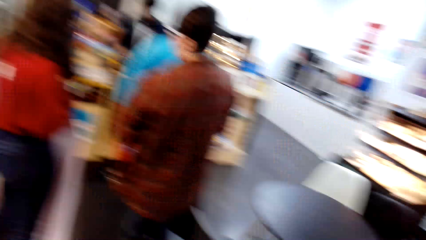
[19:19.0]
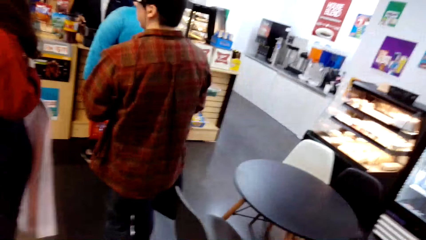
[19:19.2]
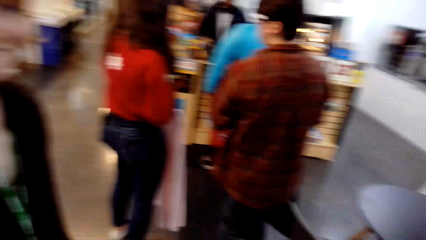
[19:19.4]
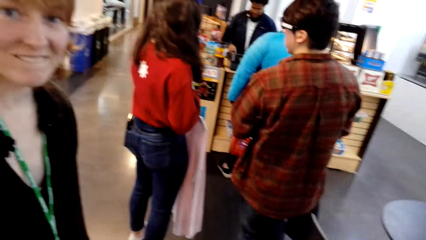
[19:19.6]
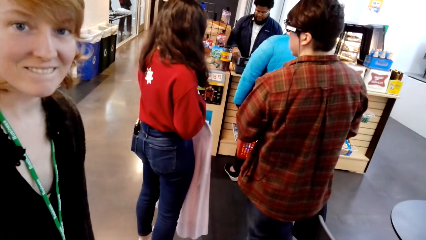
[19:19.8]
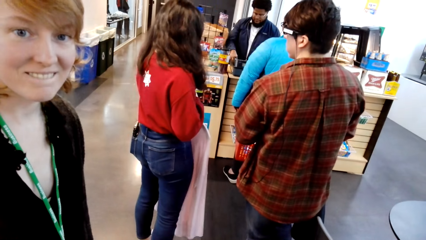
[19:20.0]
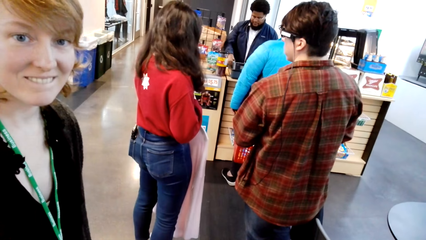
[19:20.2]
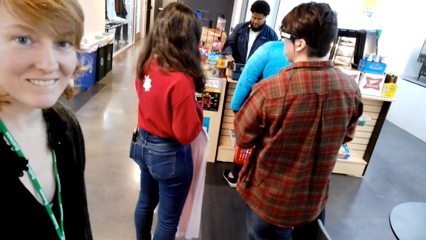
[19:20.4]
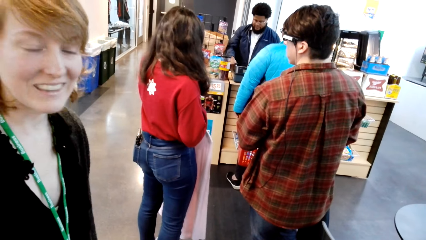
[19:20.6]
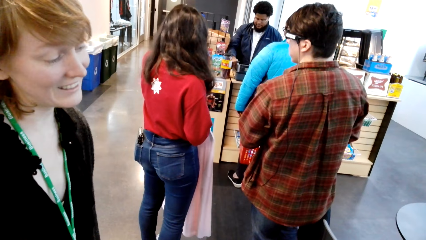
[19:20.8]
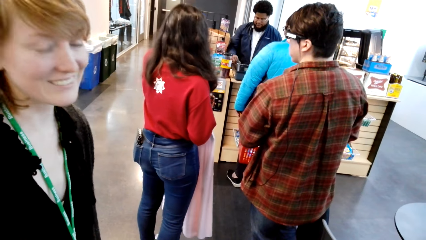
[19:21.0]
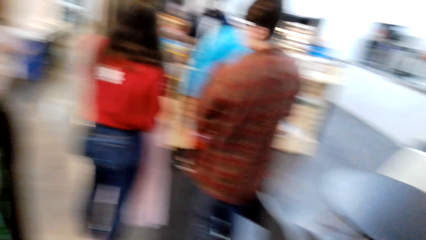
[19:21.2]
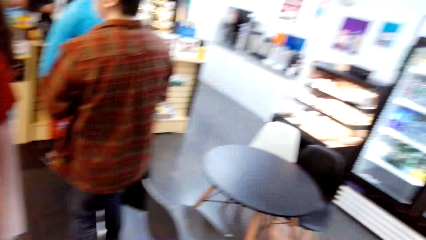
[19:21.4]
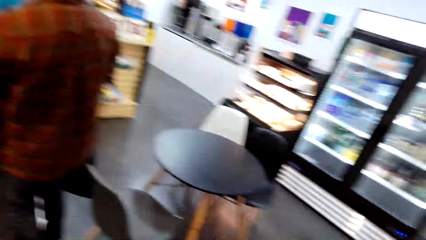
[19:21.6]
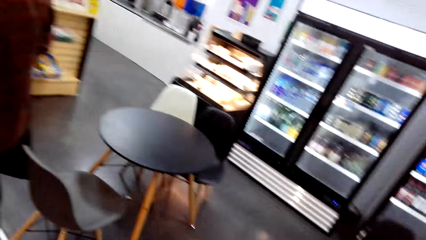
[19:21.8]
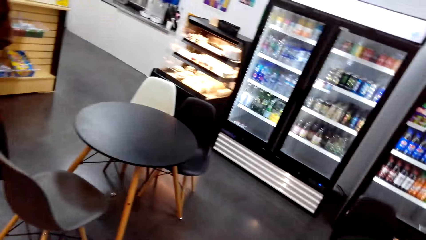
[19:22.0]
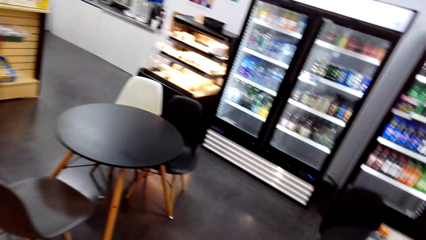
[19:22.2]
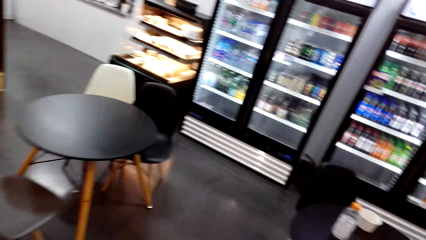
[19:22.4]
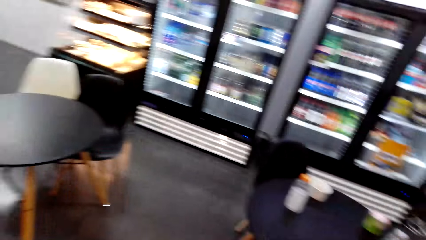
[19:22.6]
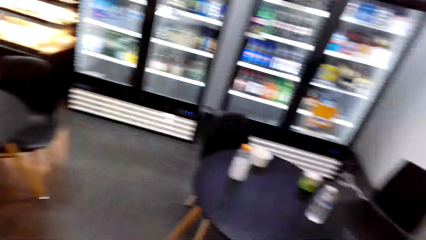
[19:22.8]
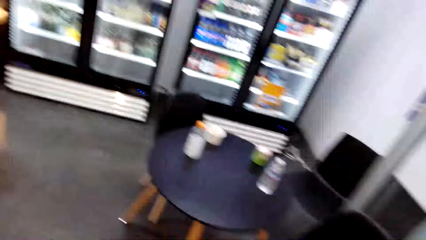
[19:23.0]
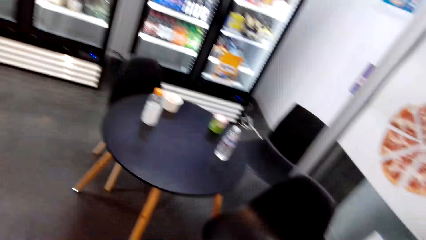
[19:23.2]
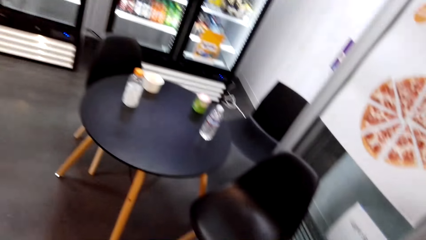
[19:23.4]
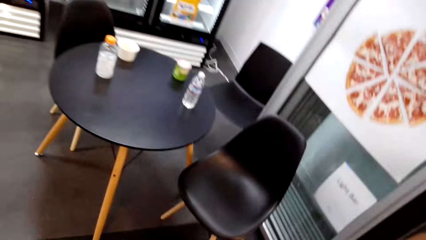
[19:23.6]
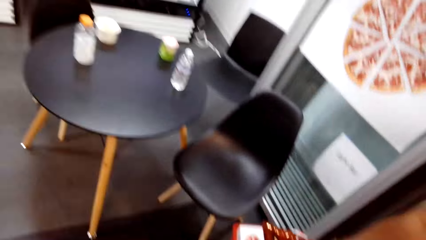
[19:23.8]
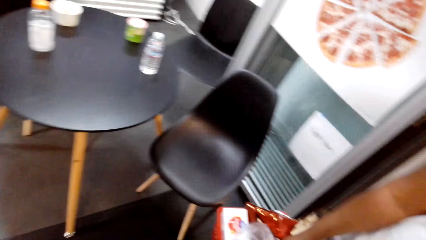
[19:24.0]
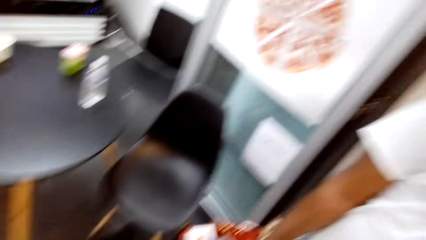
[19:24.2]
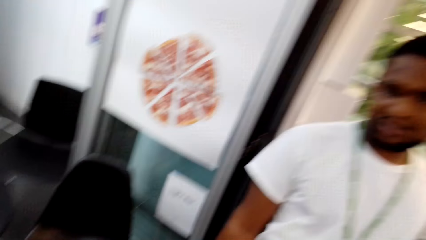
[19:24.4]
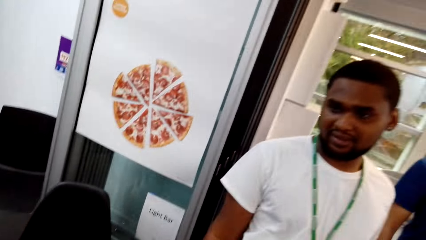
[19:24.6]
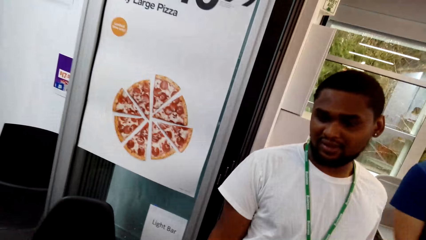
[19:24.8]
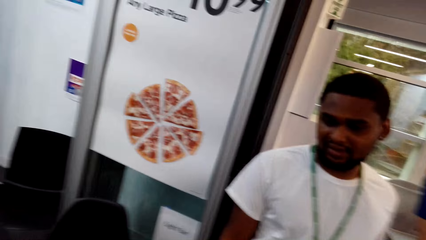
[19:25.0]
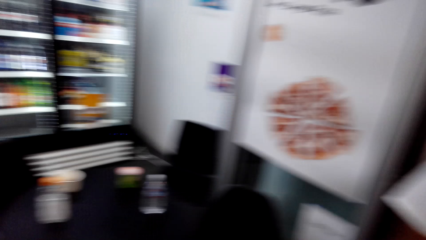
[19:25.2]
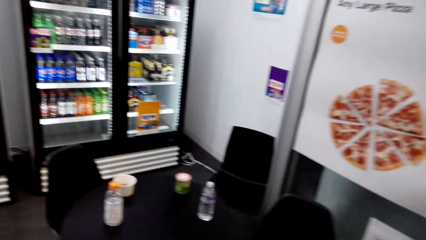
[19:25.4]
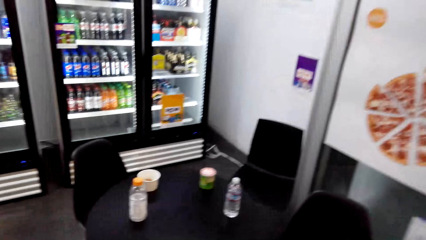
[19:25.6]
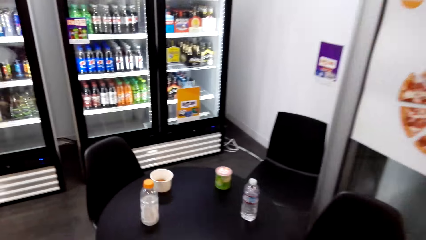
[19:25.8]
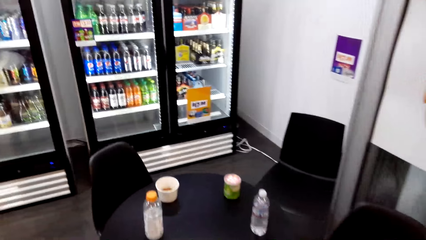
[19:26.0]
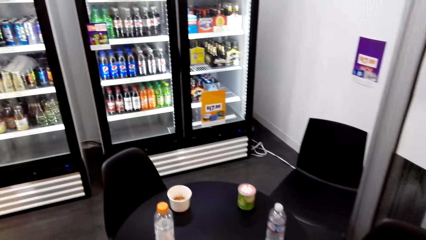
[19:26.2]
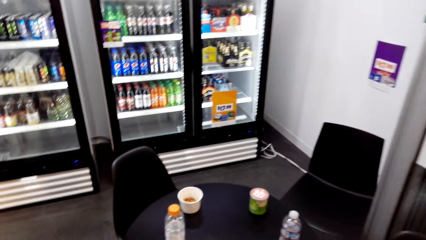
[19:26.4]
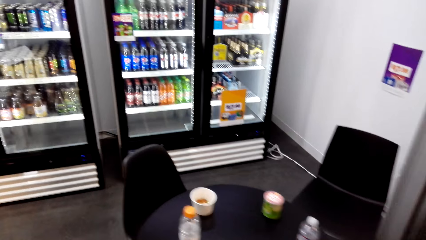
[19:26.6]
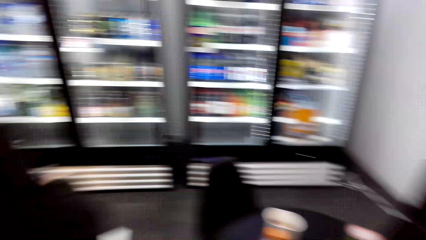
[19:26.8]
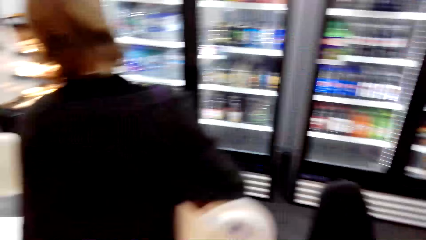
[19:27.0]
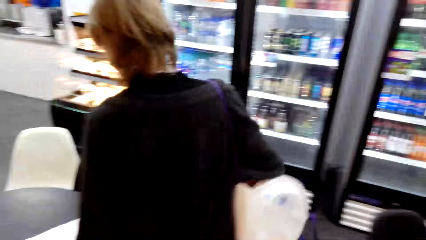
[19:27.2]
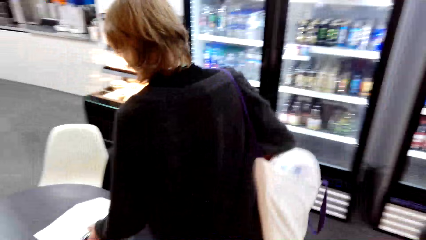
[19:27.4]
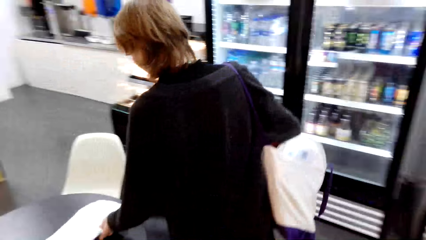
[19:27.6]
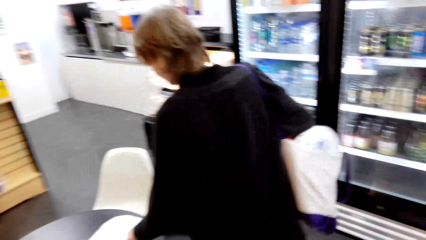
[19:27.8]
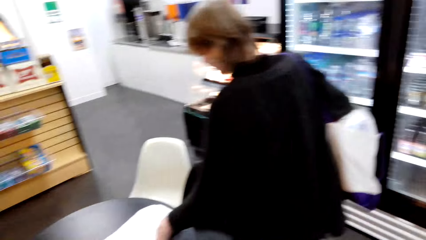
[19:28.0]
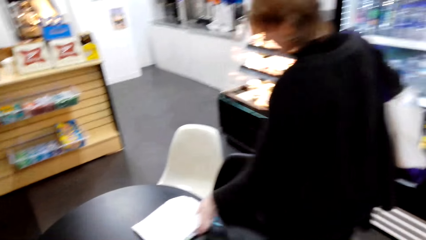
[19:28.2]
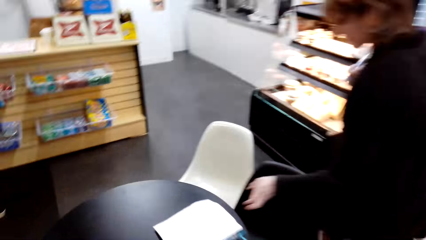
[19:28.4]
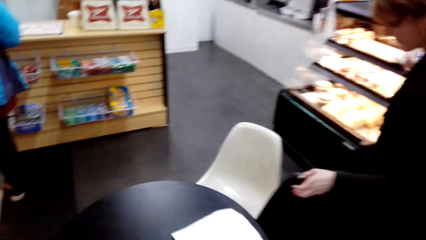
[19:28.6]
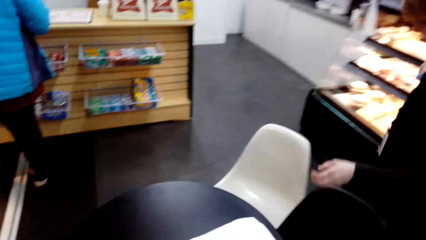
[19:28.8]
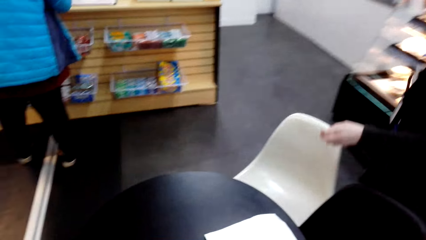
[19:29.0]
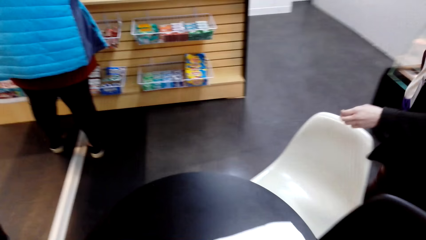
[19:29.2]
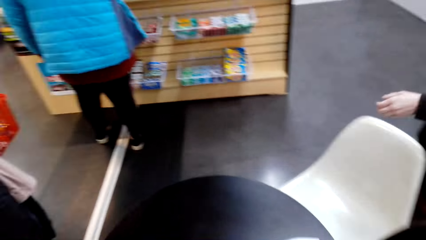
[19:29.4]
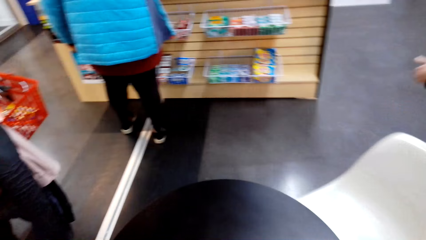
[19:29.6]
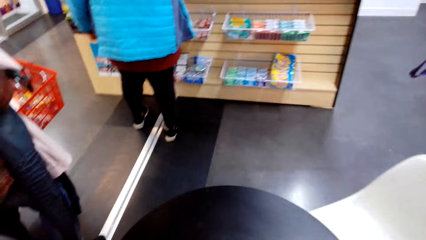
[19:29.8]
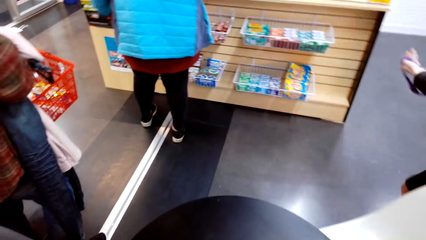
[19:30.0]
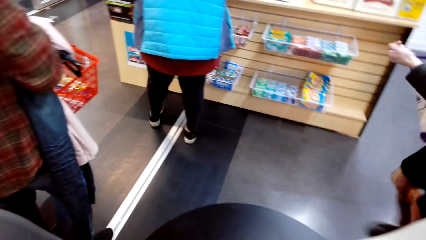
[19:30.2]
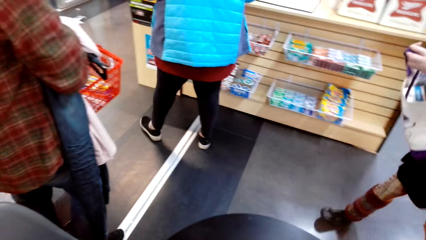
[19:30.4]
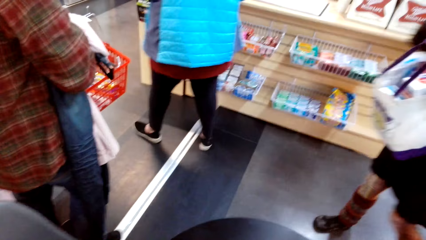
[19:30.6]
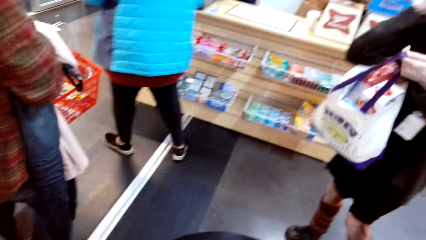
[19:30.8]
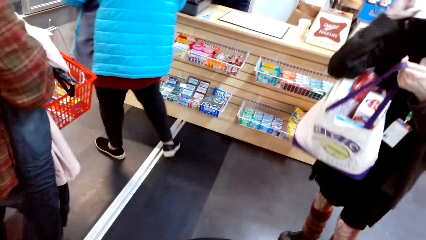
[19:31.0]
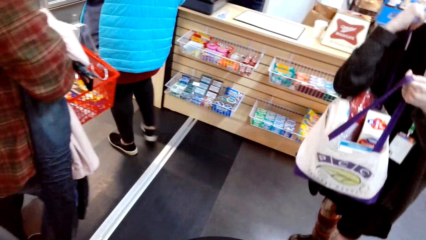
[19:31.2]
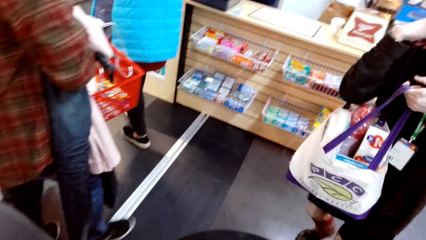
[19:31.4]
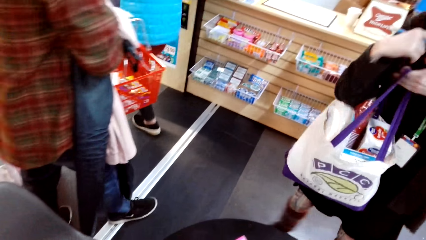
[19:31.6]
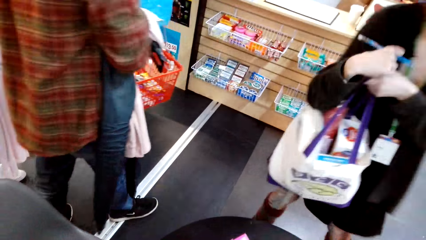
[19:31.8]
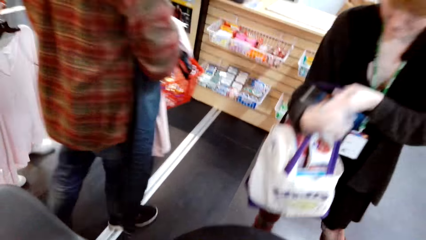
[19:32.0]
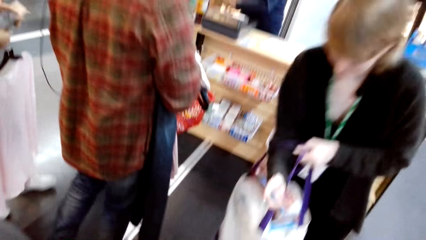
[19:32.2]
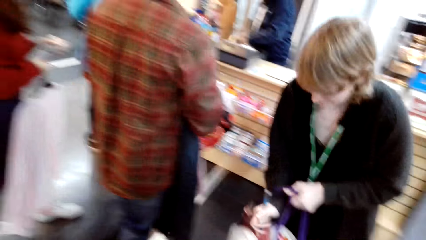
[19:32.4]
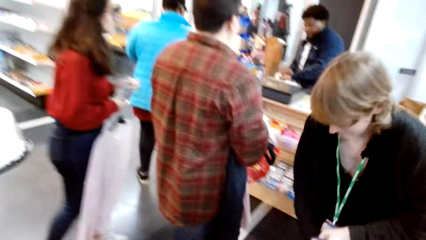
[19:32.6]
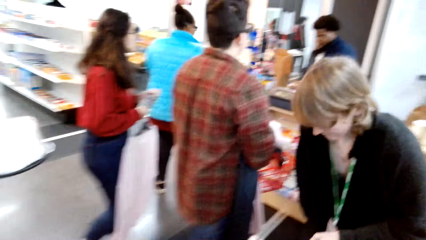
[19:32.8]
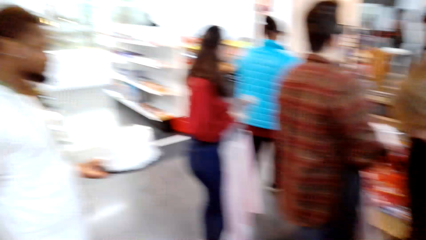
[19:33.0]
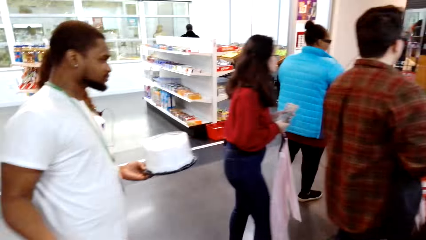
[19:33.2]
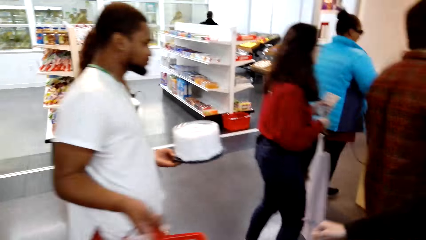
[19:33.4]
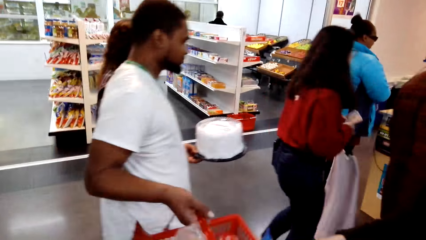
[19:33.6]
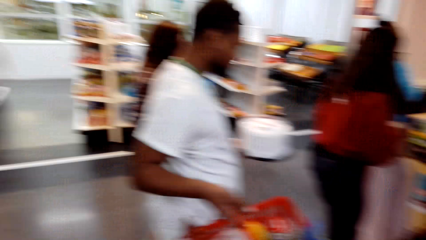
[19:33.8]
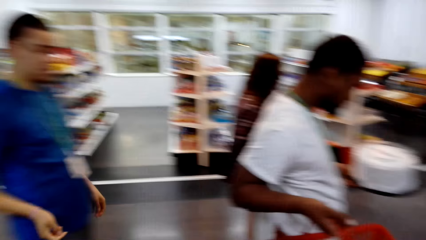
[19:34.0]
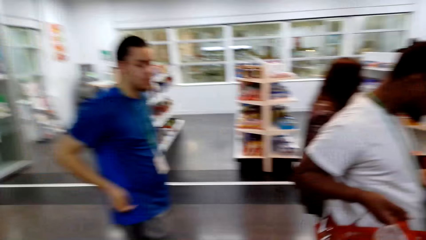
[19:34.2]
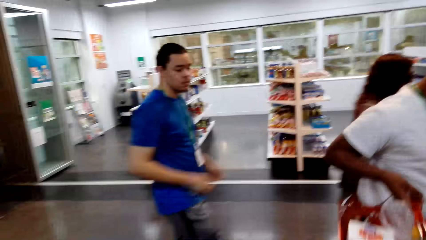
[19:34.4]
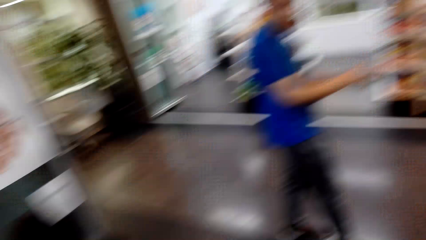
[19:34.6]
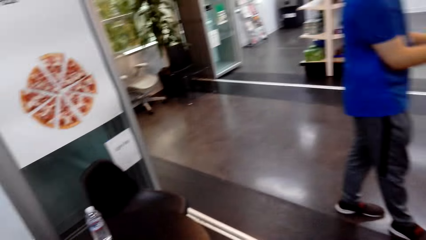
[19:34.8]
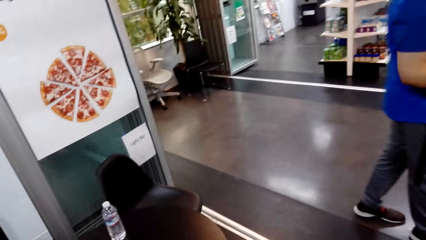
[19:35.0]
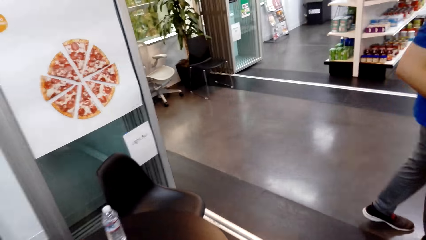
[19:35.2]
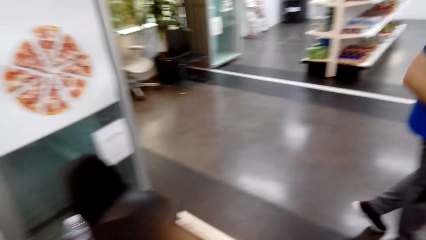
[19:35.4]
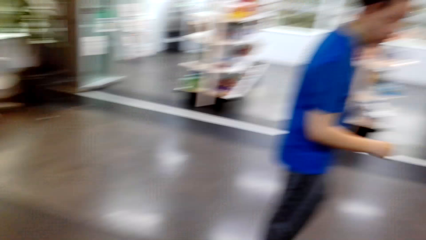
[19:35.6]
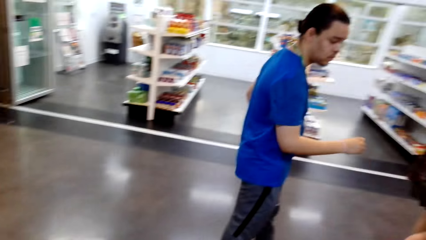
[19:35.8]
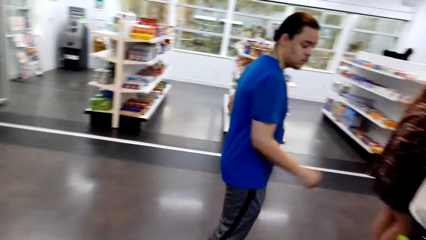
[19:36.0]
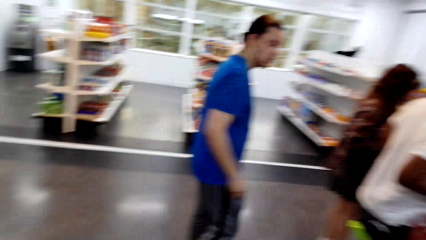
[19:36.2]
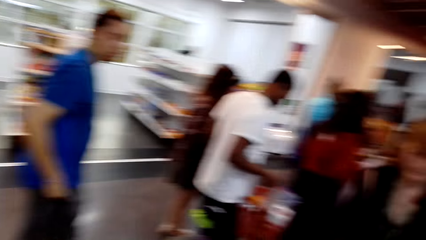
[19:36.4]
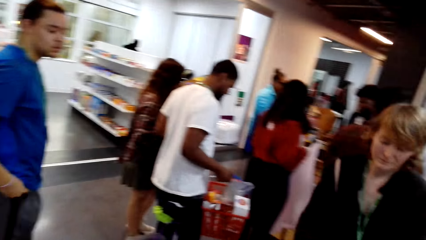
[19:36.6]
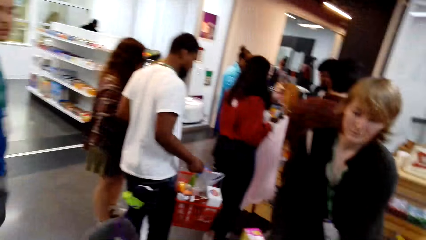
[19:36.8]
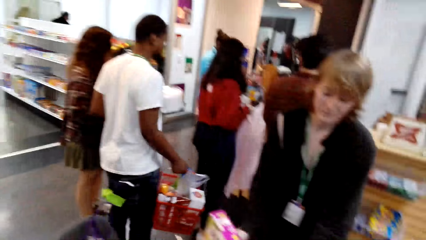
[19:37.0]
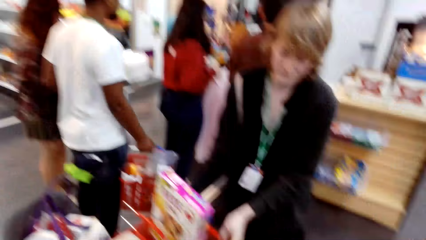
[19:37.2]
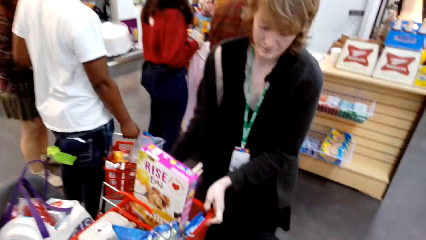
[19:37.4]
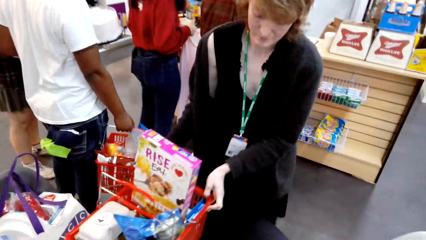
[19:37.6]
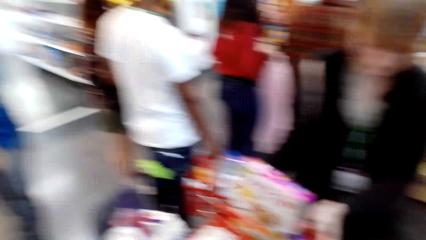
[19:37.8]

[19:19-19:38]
The camera wearer looks around and walks around. They sit down while talking to a lady. The lady places paper on the table. The camera wearer looks around and talks with the lady. They walk around. The lady walks around. The camera wearer looks around. The lady places the bag down. The camera wearer looks around. They talk with the lady and look around.
